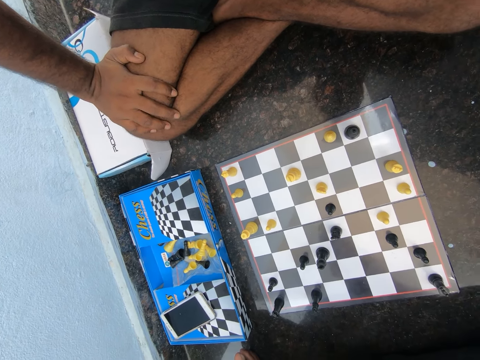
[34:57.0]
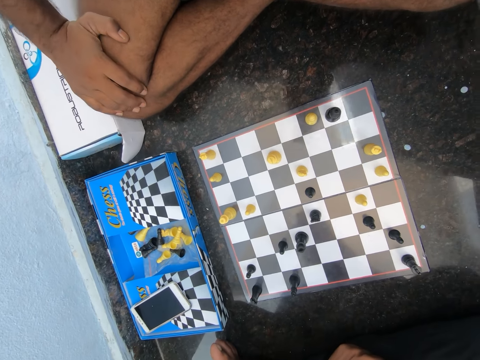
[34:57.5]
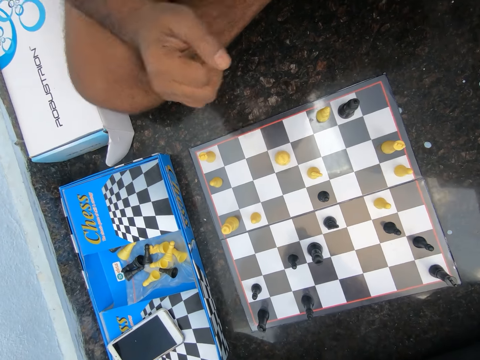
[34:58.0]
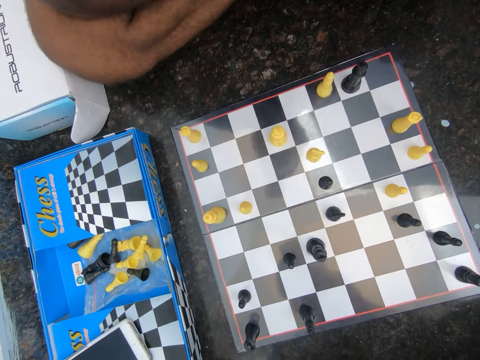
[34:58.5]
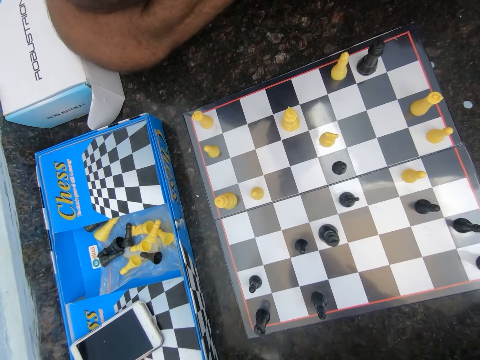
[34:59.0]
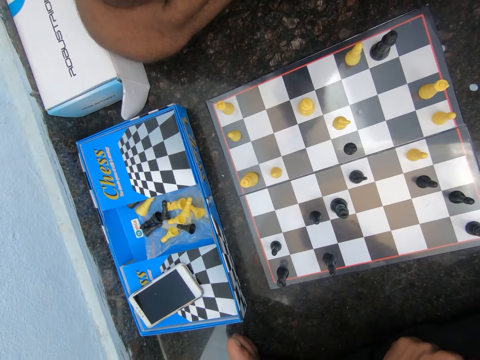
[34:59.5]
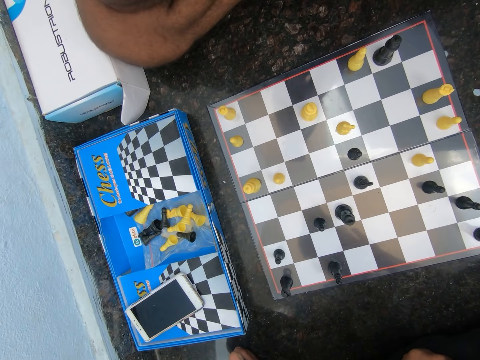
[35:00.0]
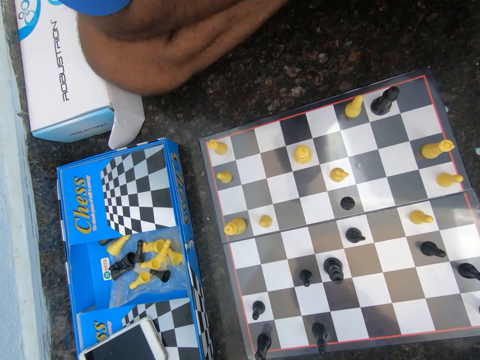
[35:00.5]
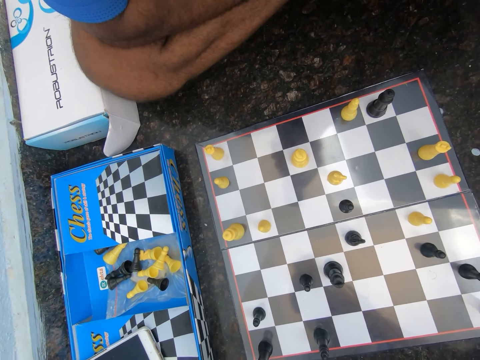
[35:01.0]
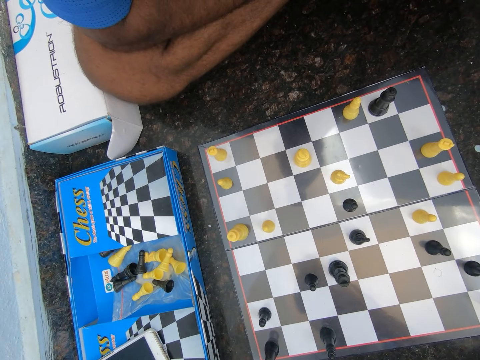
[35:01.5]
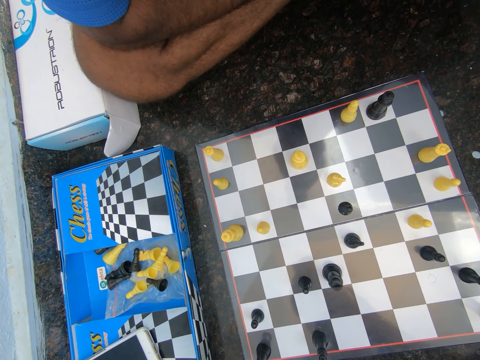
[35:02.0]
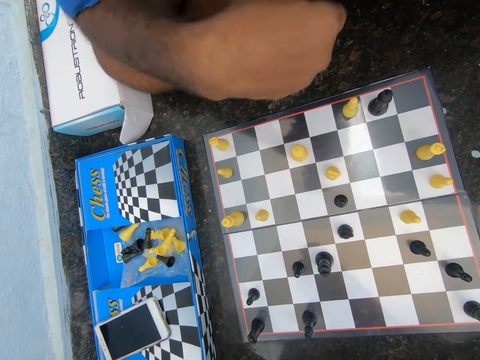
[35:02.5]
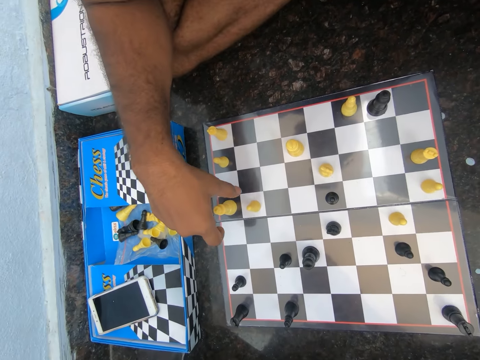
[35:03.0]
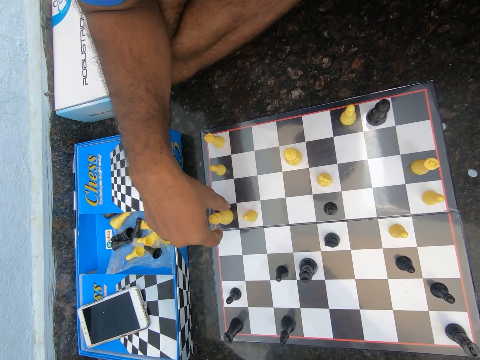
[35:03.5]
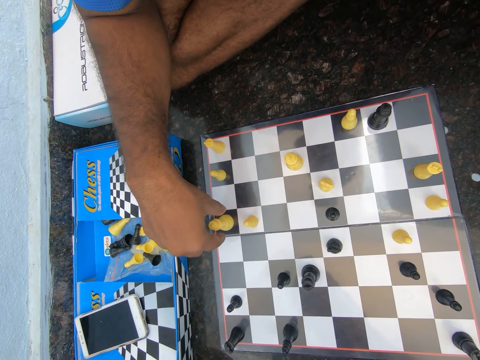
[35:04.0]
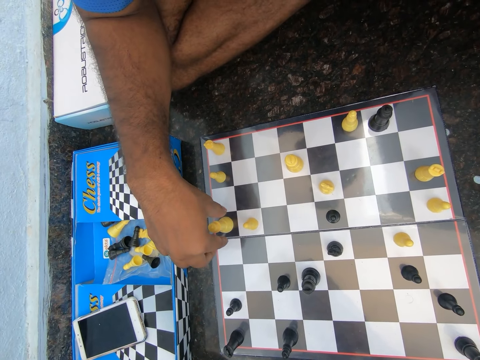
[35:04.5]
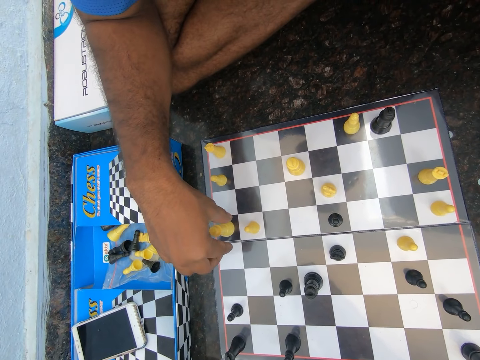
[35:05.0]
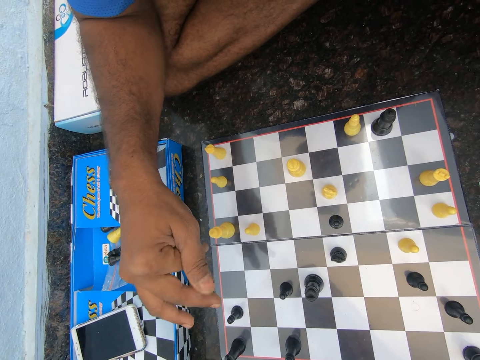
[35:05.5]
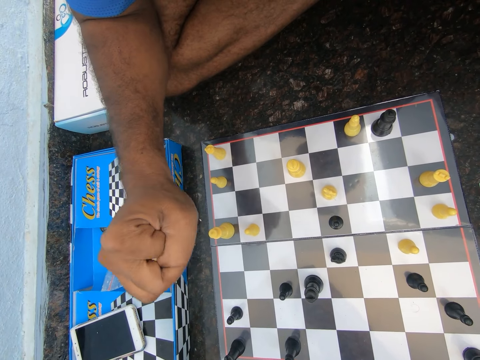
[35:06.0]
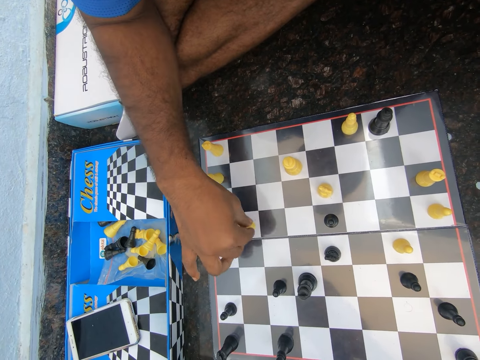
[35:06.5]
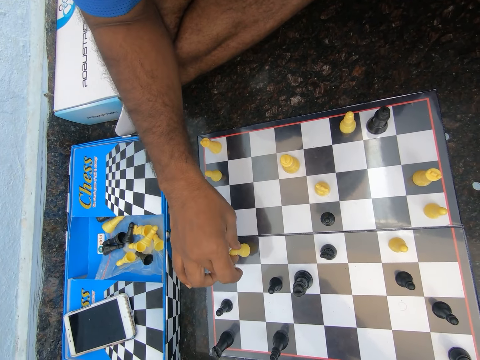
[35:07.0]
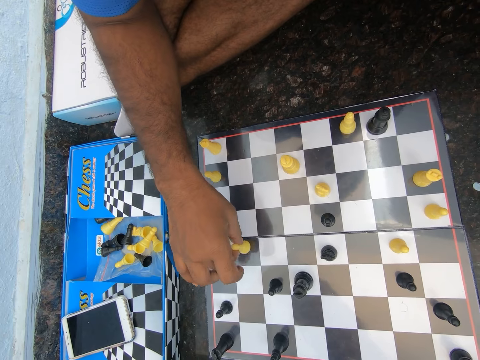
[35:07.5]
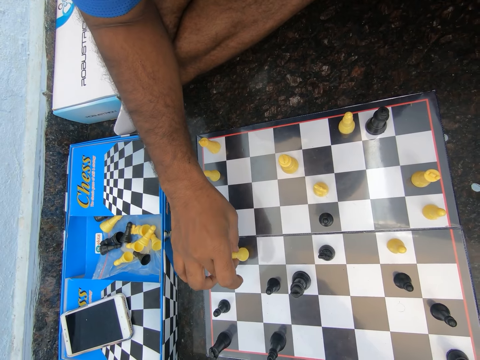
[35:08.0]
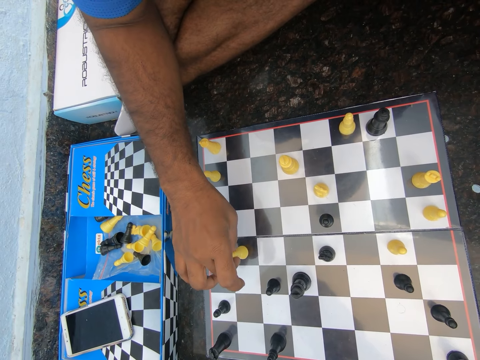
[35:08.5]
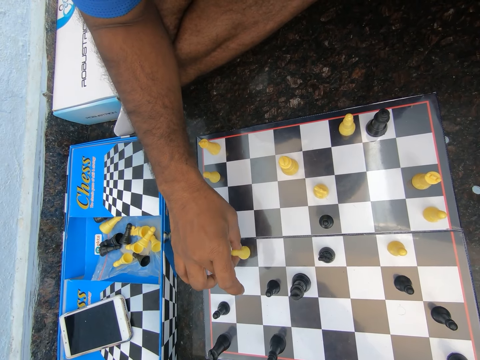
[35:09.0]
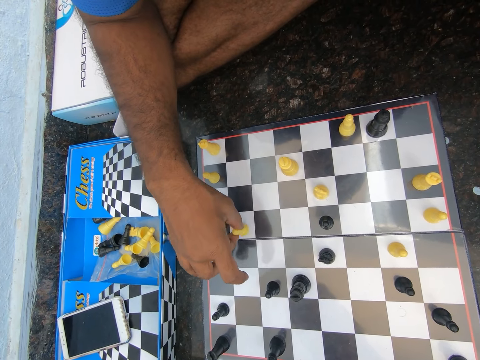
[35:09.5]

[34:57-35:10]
A man moves his hand. The camera wearer looks at the chess board. The man puts his fingers around a chess pawn, twists his fingers, moves the chess pawn across the chess board. The man plays chess on the floor in the room.

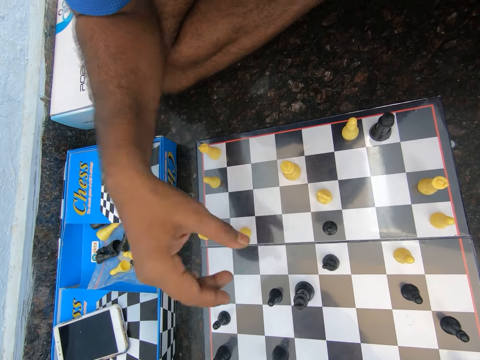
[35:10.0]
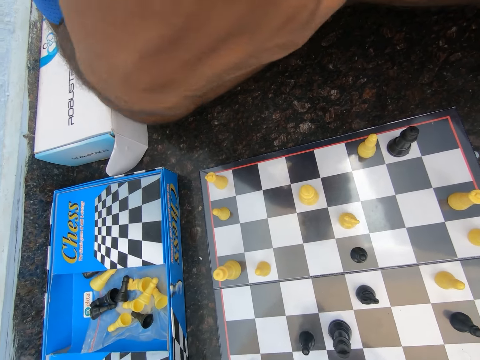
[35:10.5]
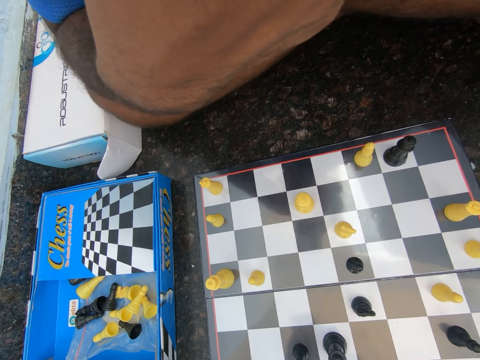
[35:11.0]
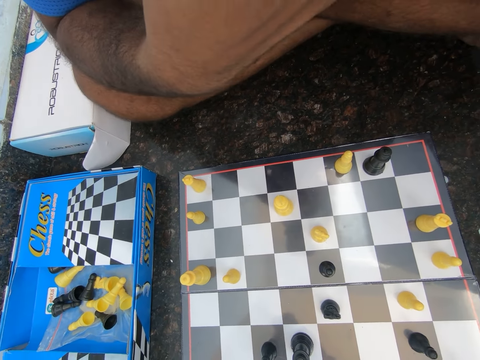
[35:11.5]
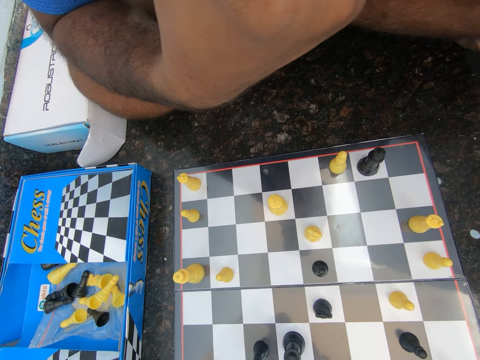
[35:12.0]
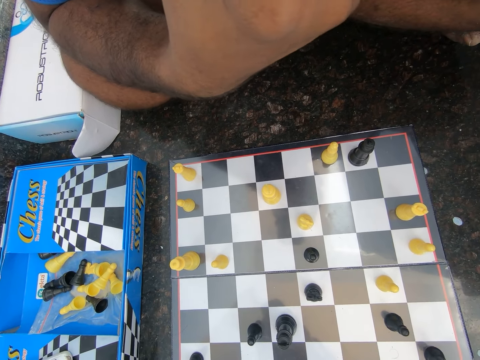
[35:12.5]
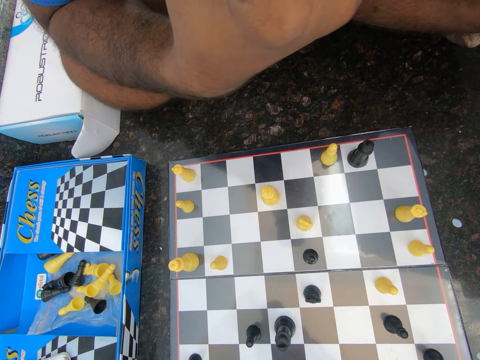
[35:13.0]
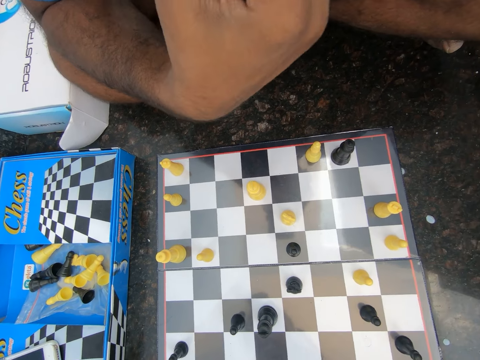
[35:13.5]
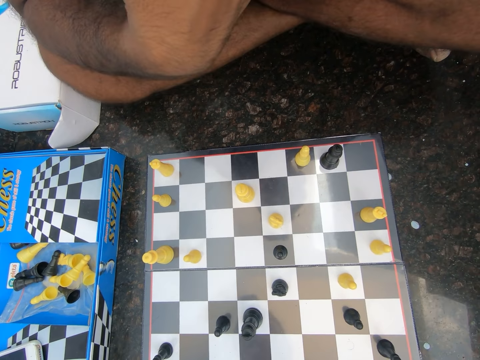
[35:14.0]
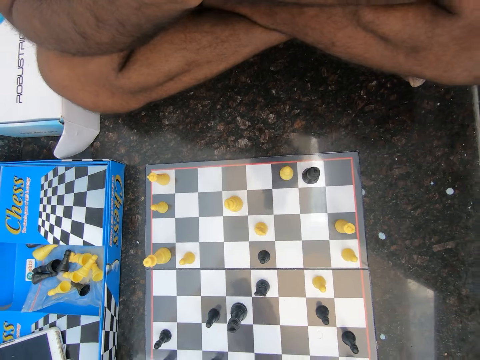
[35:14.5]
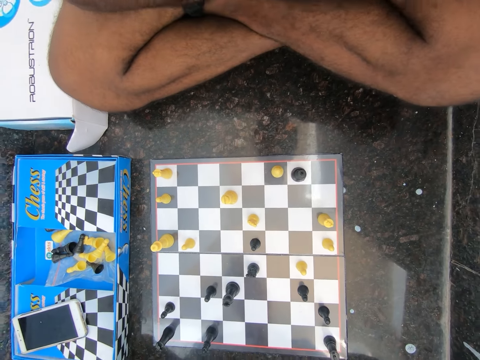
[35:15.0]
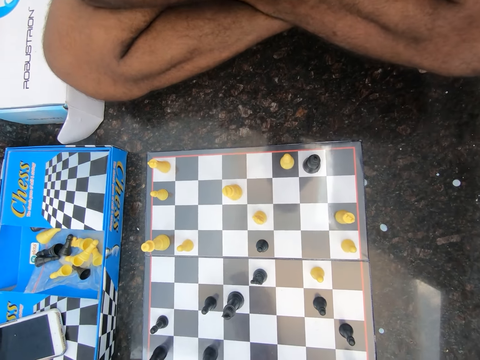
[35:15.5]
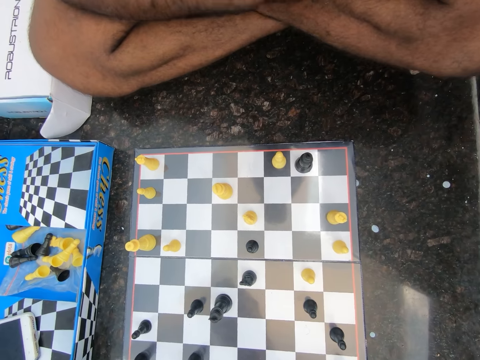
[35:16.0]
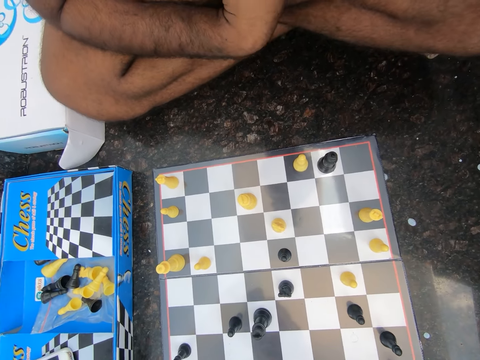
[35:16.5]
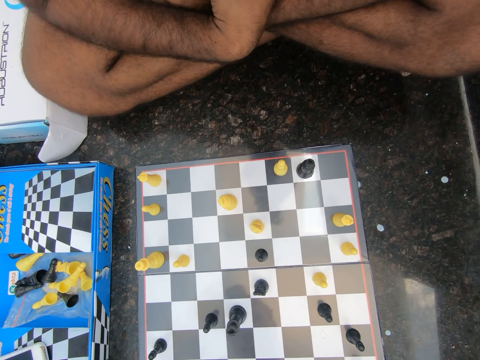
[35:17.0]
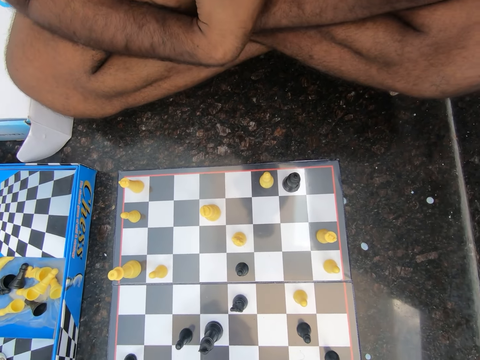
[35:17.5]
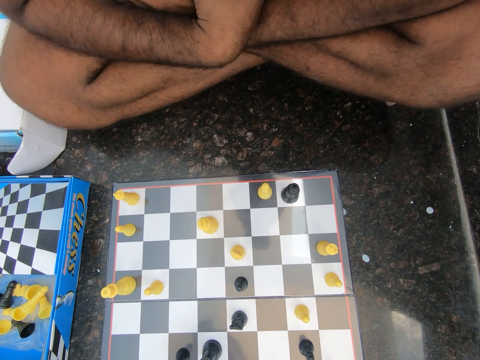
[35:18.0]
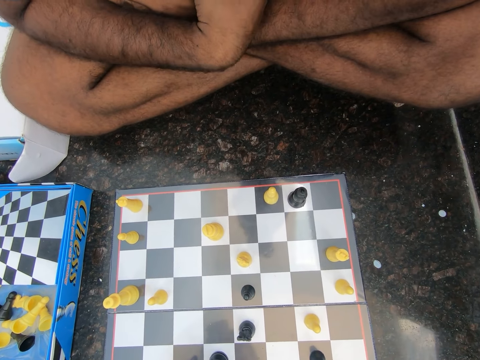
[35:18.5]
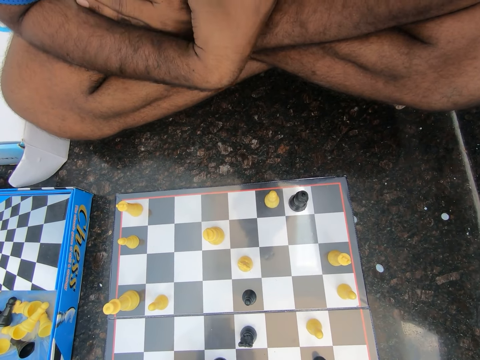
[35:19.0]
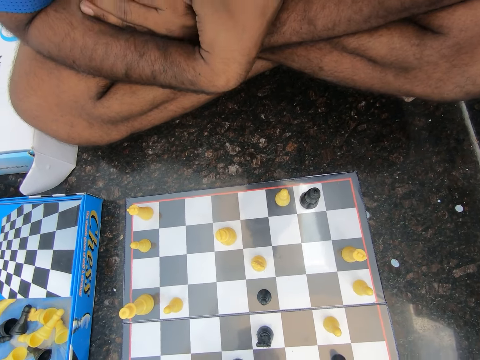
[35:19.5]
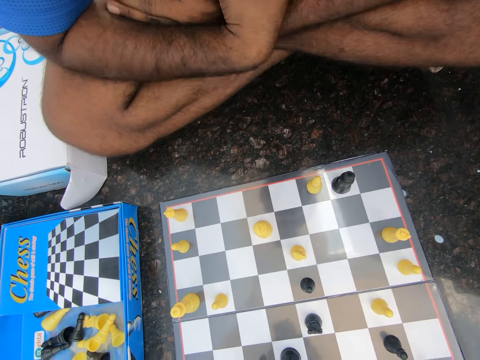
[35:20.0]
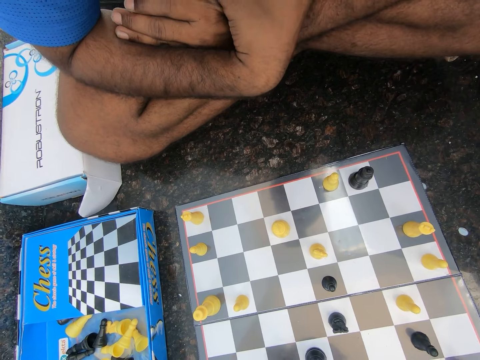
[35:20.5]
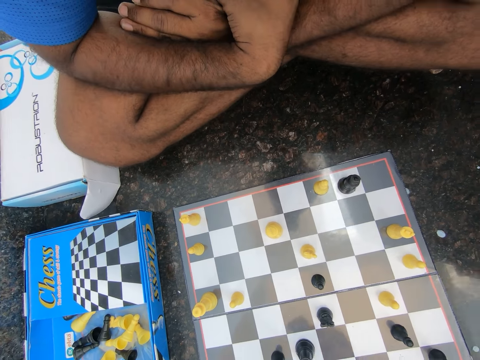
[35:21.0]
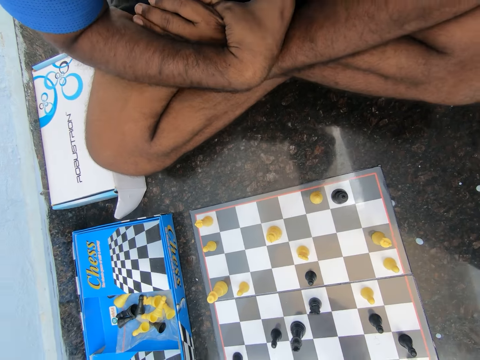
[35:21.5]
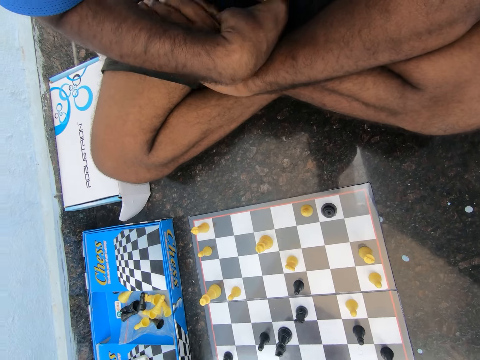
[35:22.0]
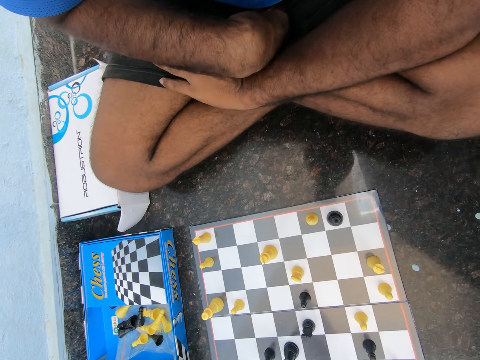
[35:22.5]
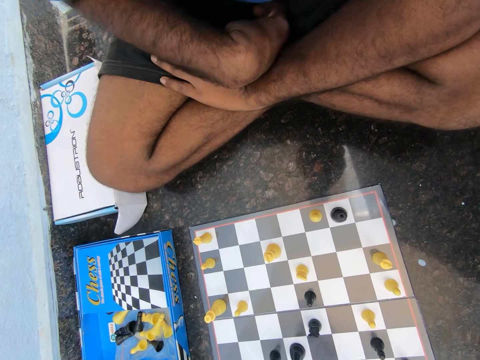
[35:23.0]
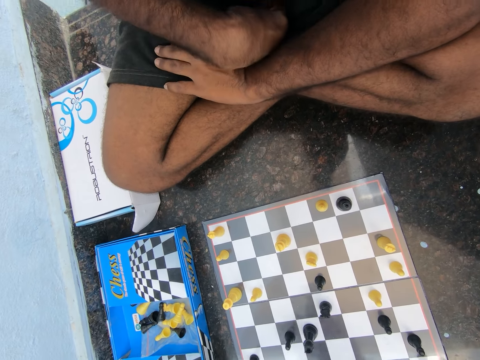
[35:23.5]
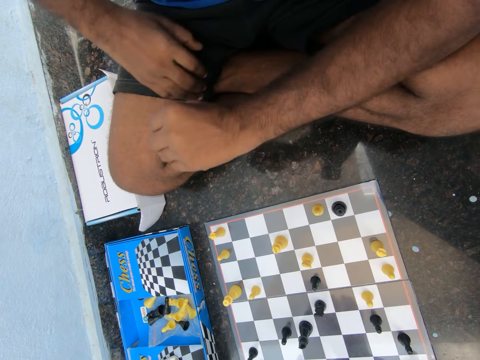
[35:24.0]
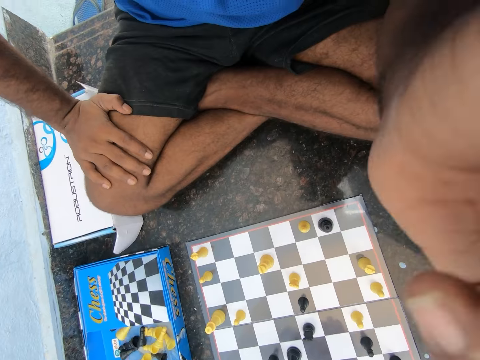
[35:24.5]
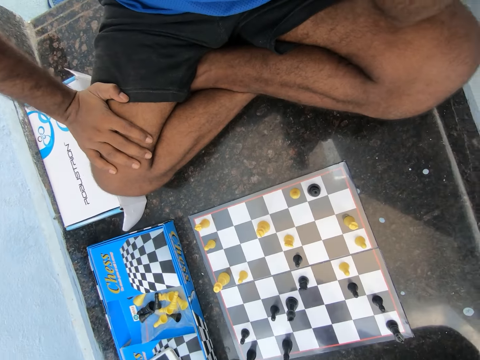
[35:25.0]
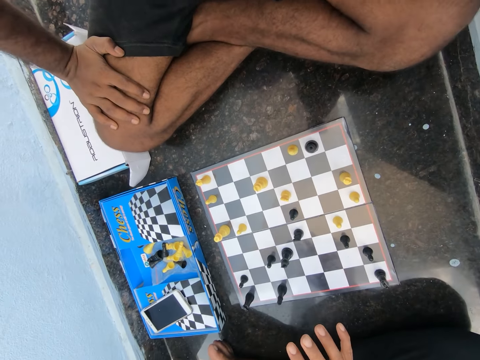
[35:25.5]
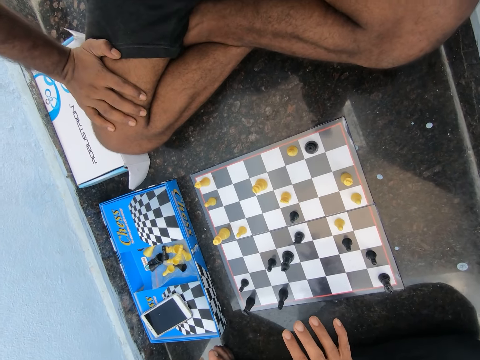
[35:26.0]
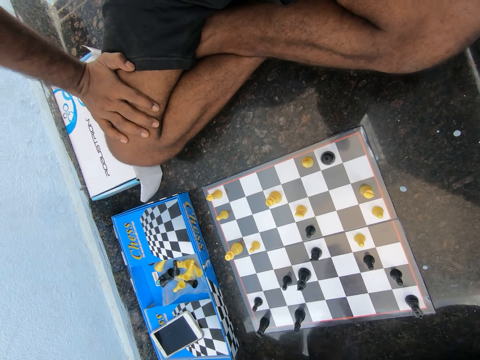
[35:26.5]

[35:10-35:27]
A man touches his chin. The camera wearer looks at the chess board. He discusses with the man in the room. The man moves his hands. The man shakes his two hands. The man holds his thigh, touches his chin. The camera wearer moves his hand.
